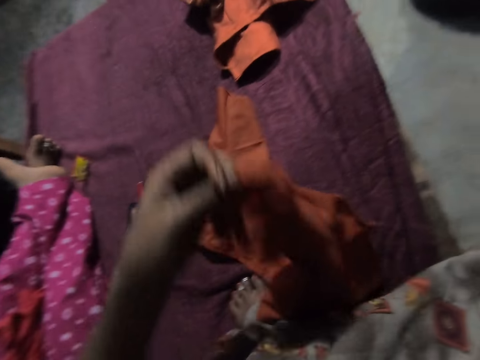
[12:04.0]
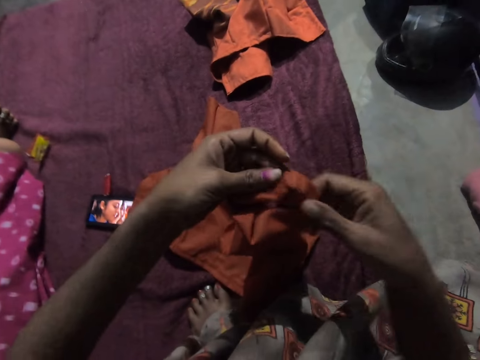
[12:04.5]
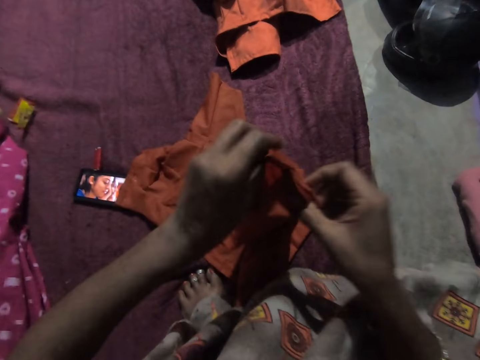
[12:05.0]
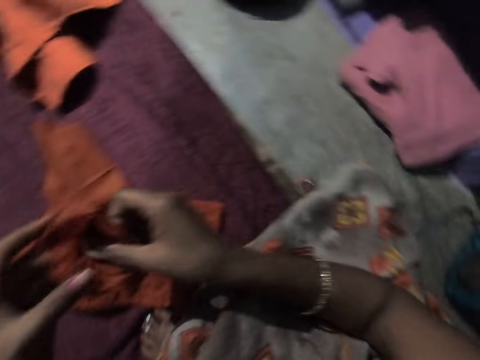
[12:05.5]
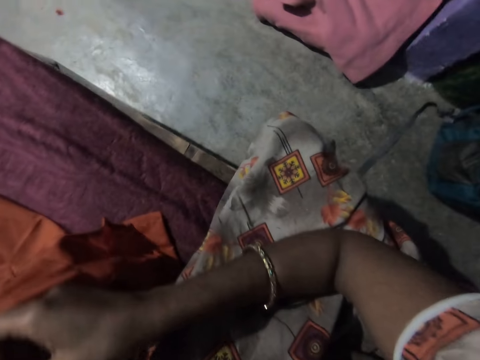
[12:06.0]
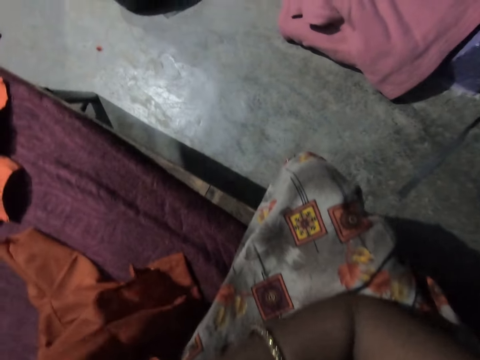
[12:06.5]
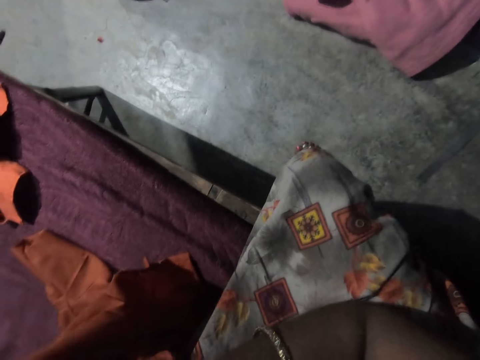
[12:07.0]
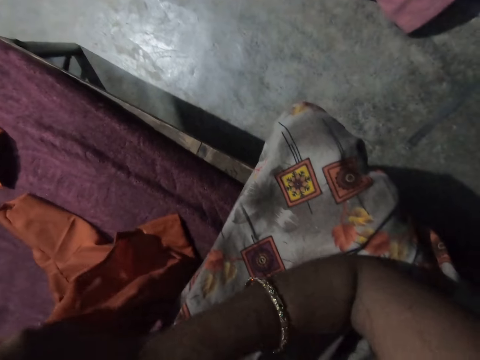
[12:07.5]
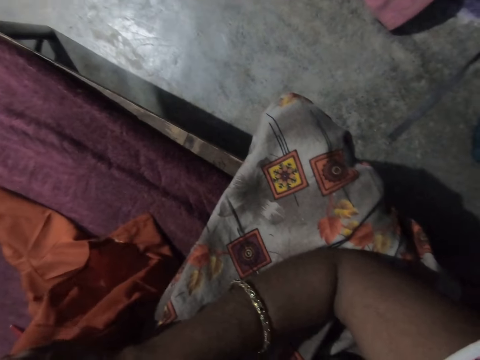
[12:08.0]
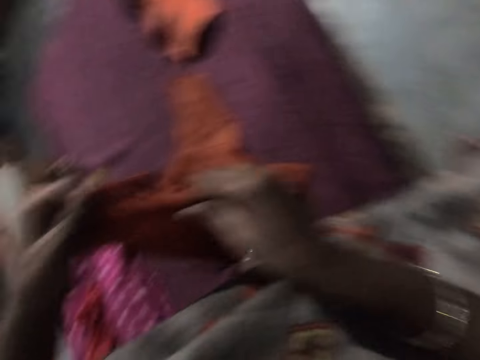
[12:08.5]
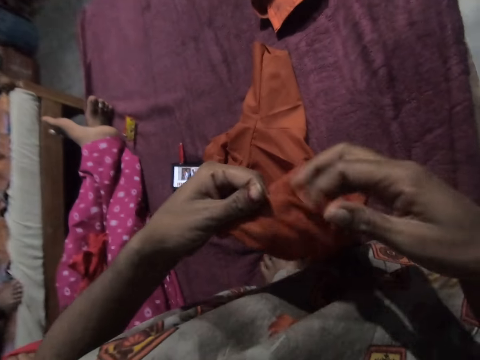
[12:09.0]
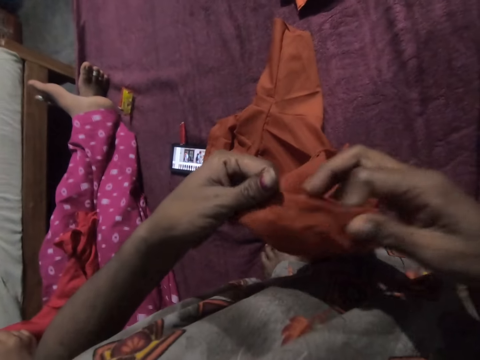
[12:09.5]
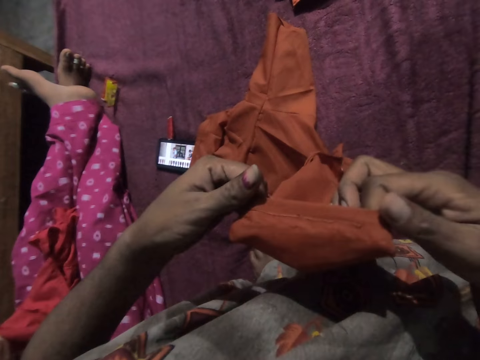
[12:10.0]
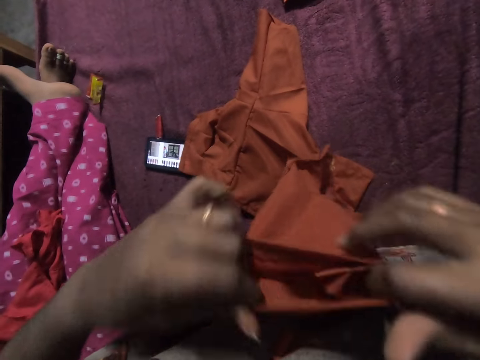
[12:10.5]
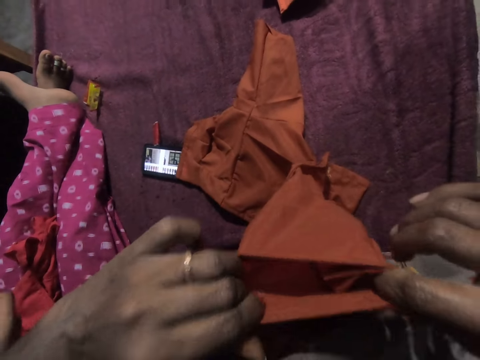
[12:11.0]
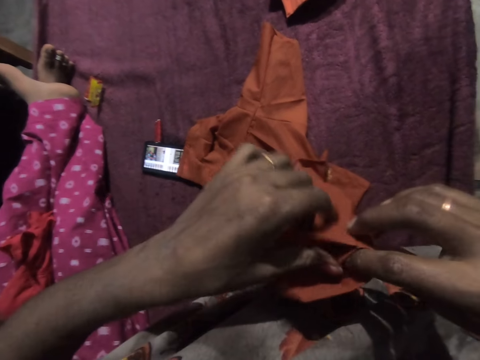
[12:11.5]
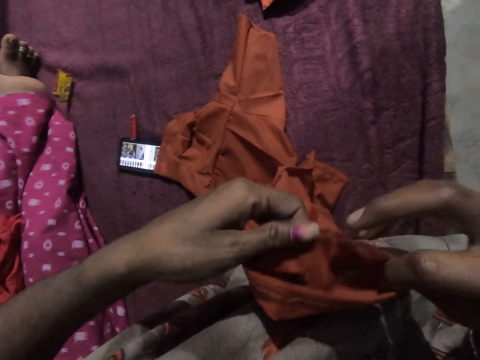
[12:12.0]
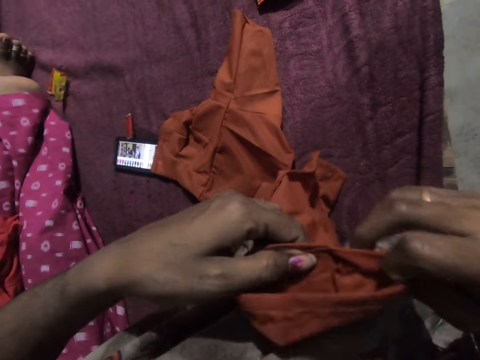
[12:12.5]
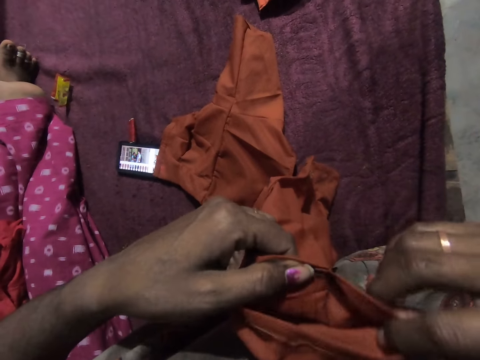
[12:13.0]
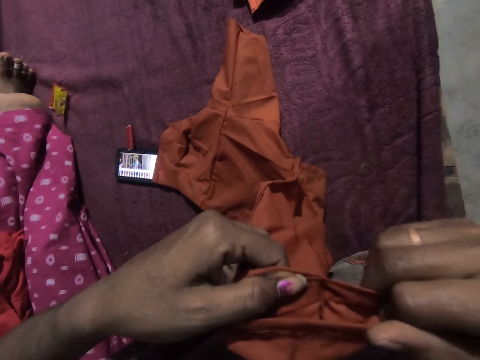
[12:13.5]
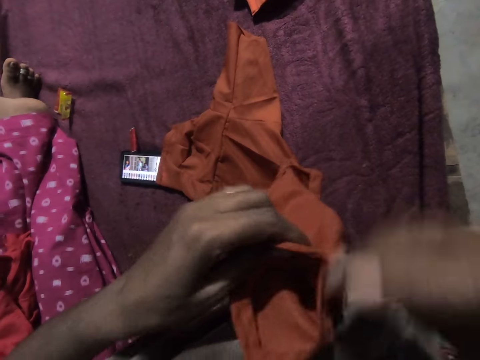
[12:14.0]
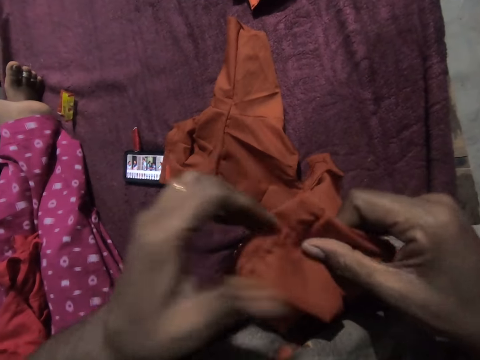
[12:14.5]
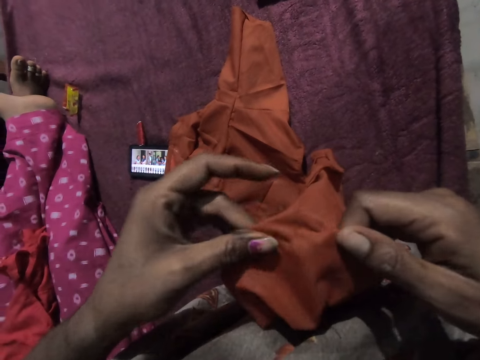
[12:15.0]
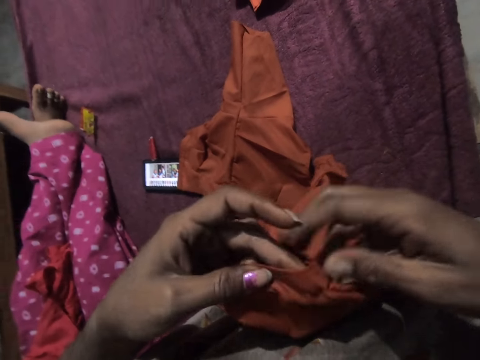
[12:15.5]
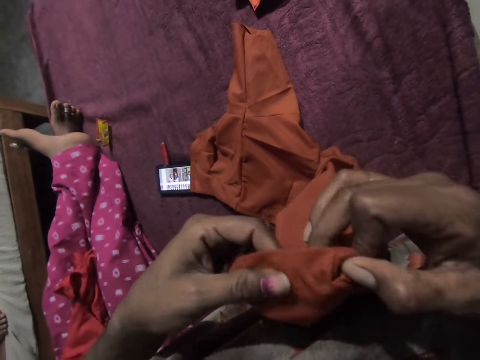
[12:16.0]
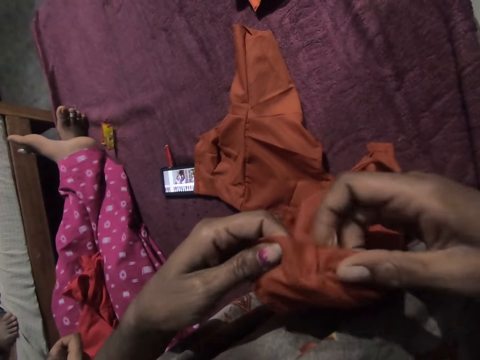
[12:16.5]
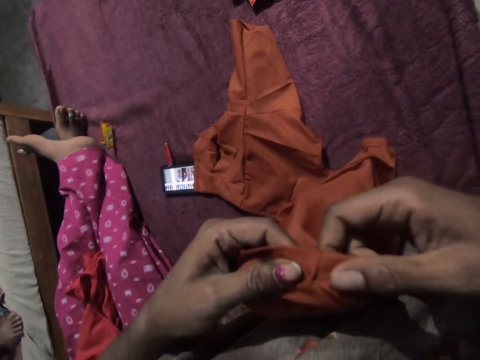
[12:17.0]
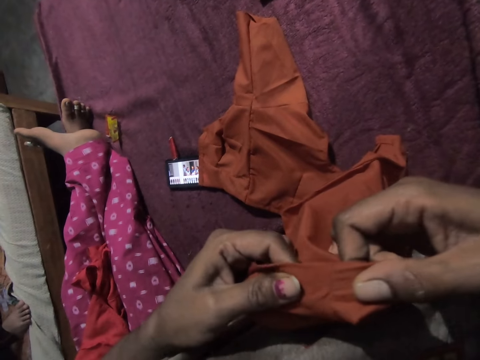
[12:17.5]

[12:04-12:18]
The camera wearer unfolds the cloth. She adjusts the cloth with her hands. She adjusts the cloth.

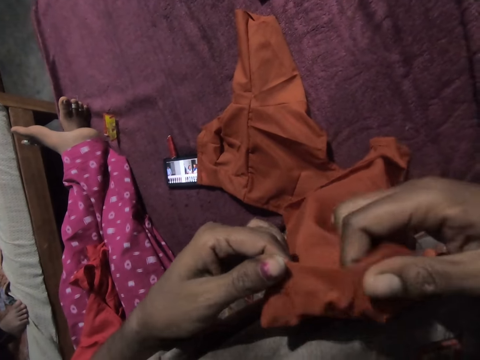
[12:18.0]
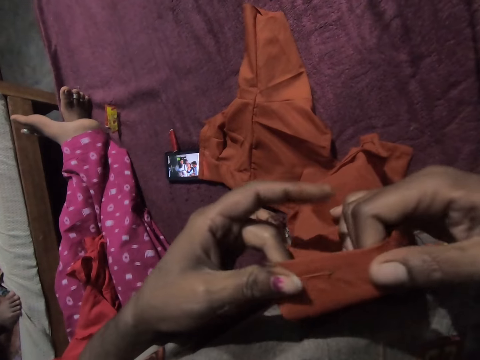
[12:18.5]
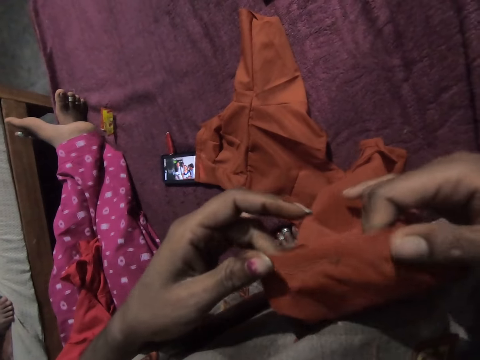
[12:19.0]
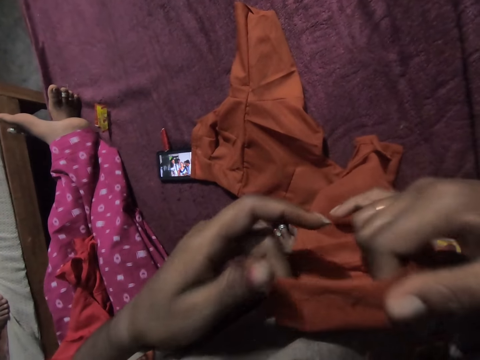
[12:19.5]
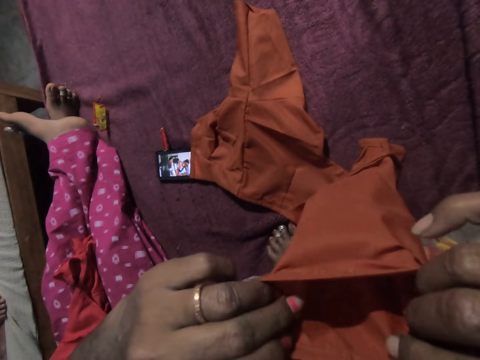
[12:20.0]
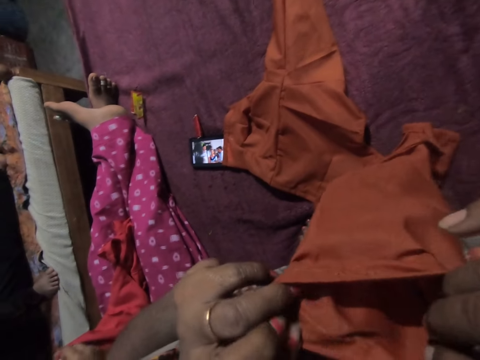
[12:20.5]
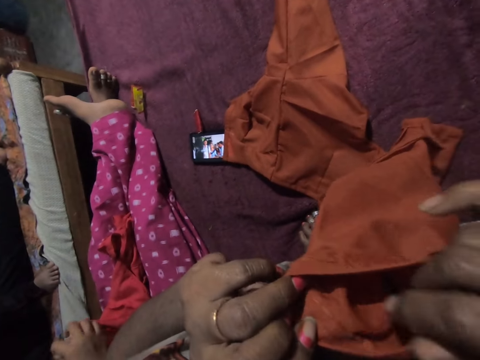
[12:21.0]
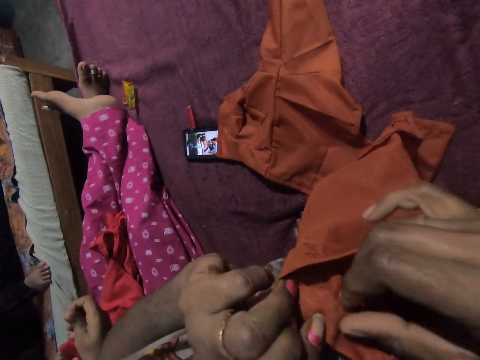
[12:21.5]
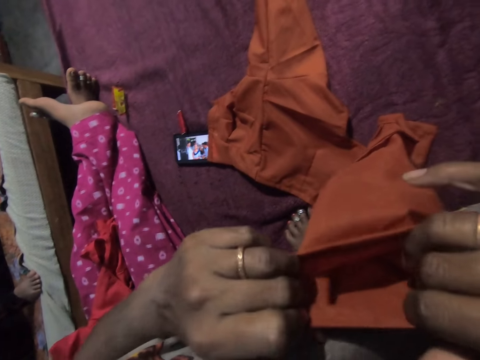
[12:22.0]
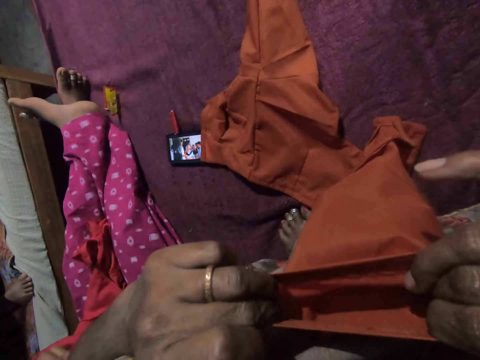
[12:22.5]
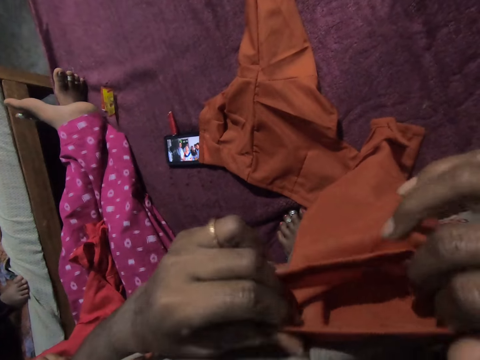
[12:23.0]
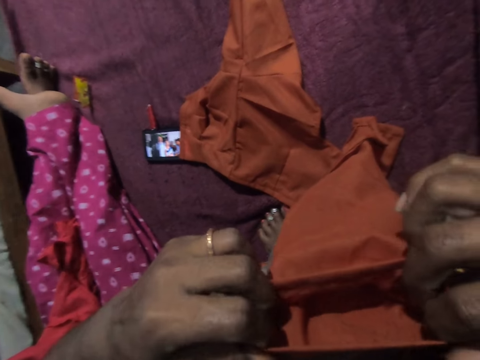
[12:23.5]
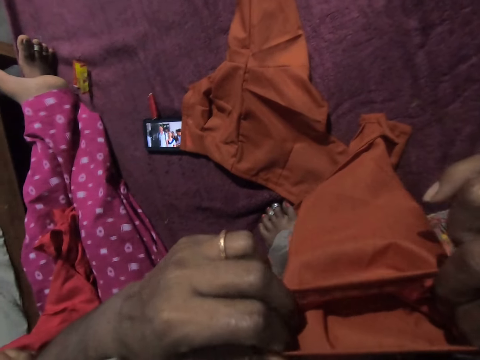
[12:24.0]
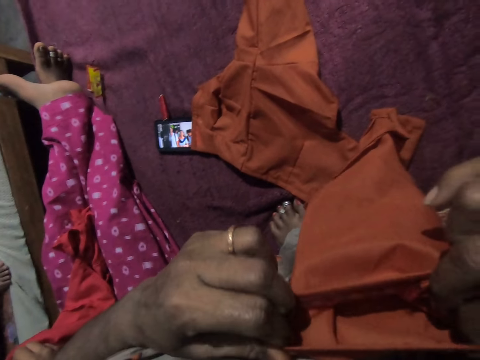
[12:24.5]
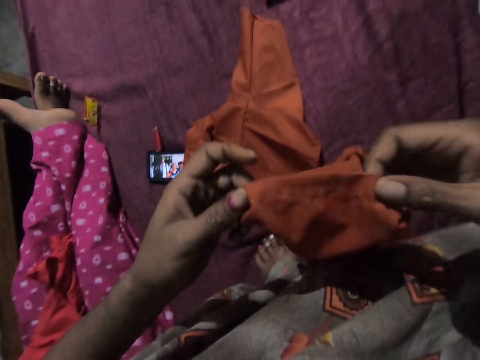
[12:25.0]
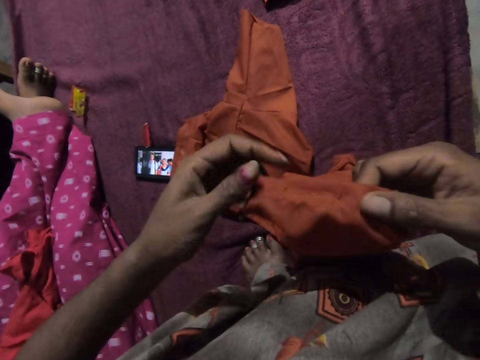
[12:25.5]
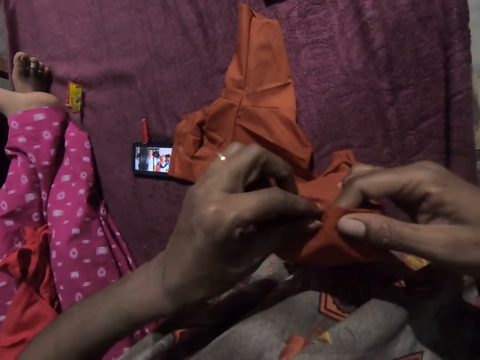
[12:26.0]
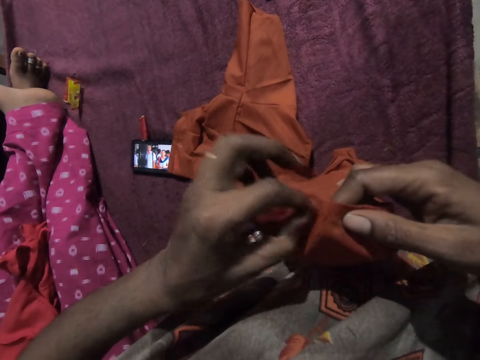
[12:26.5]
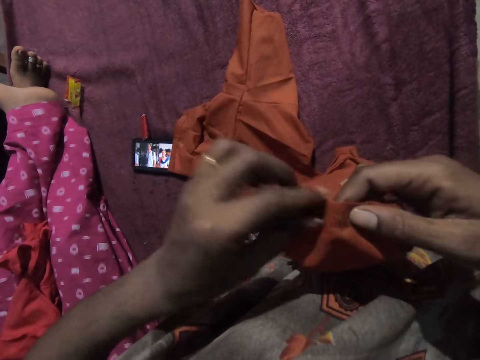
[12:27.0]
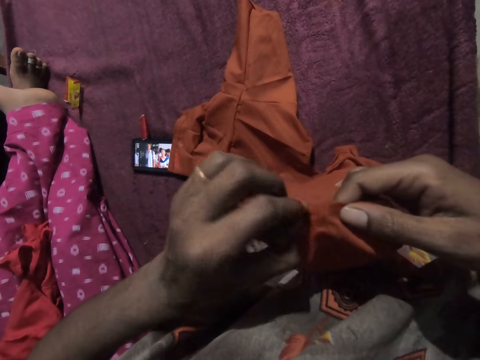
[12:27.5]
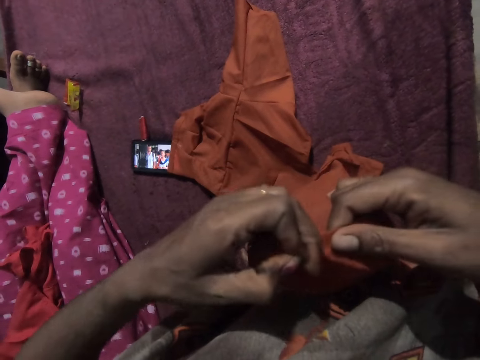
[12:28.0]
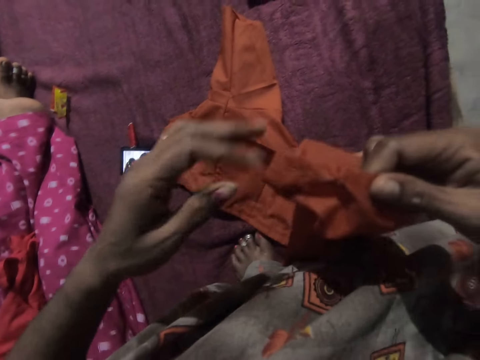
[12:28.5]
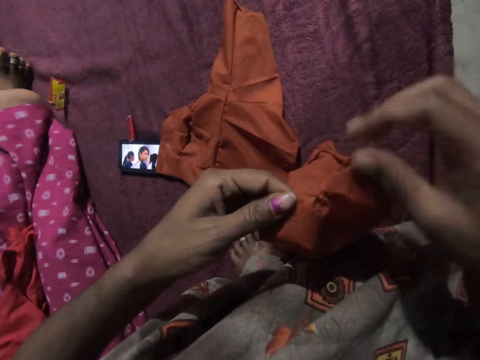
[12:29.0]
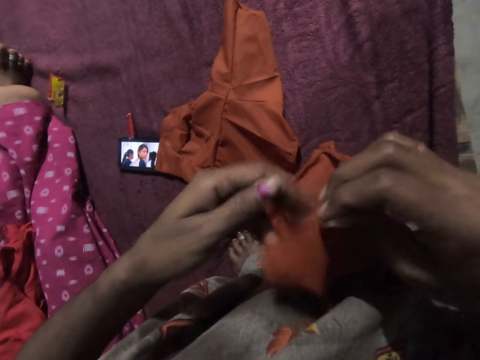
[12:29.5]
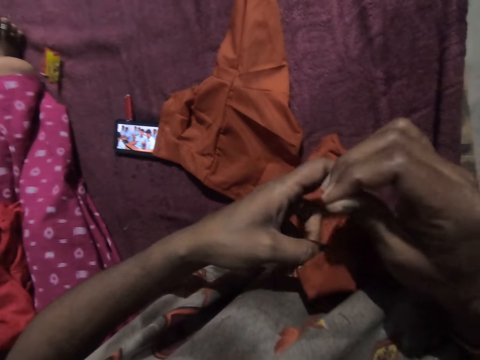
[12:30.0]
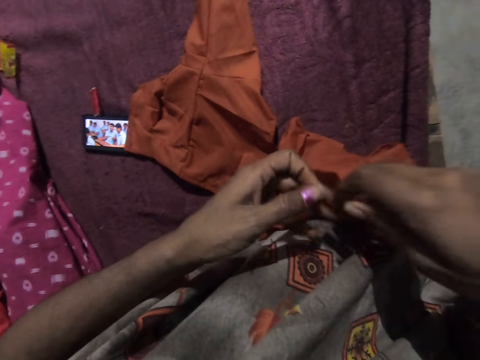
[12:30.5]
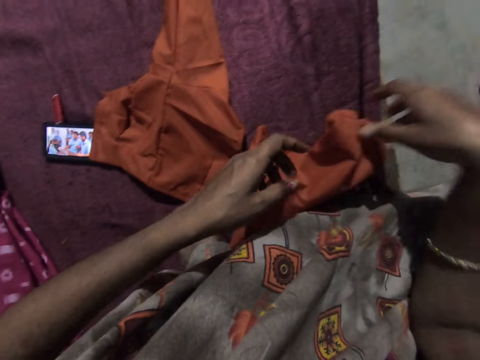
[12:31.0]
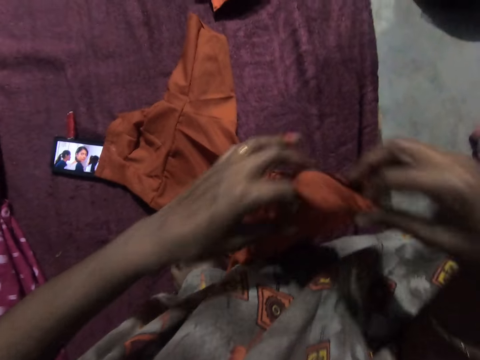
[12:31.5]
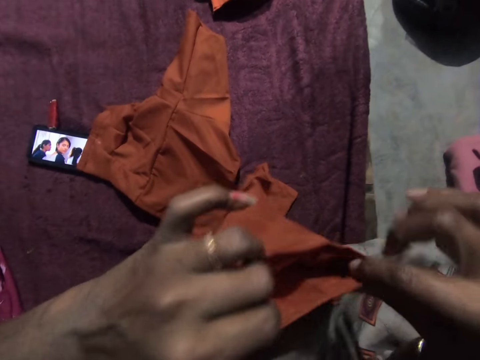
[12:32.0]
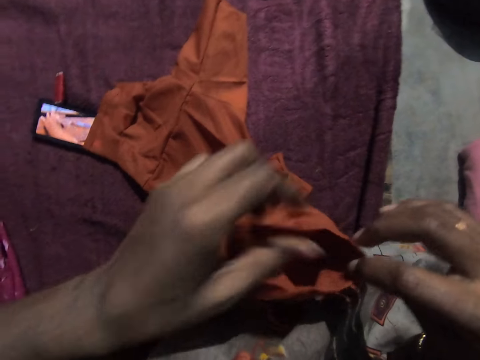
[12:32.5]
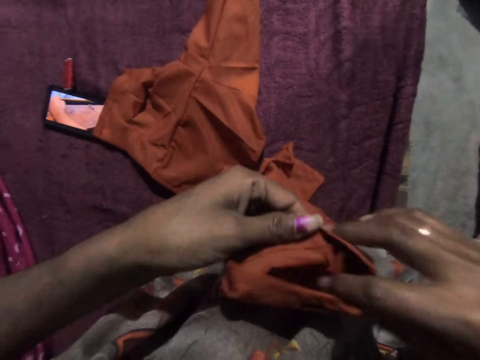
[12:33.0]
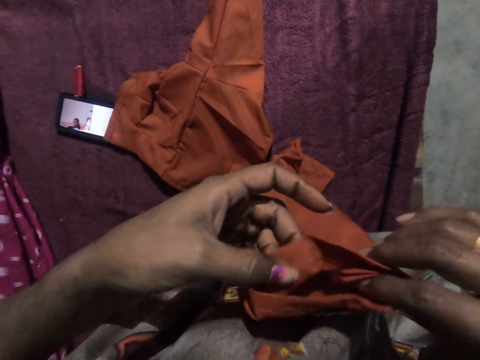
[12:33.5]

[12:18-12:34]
The woman stitches a cloth with the needle and thread in her right hand. The camera wearer pulls a strand of thread from the dress with her left hand. She passes the cloth from her right hand to her left hand. She does it again. She pulls the strand of thread from the dress with her right hand. She adjusts the cloth with her hands.
